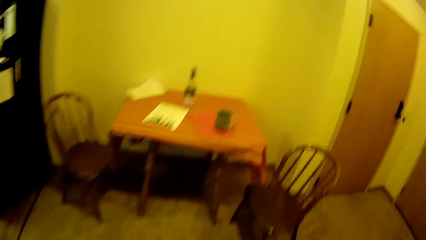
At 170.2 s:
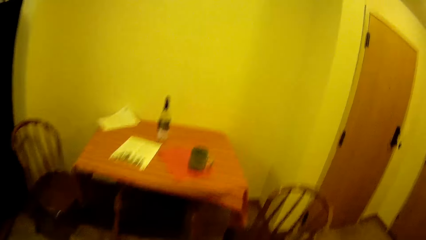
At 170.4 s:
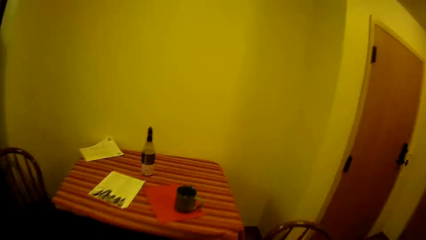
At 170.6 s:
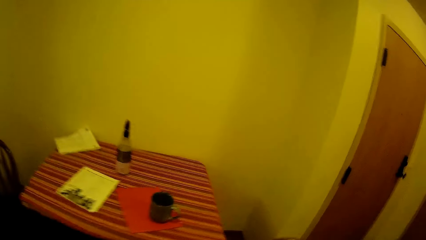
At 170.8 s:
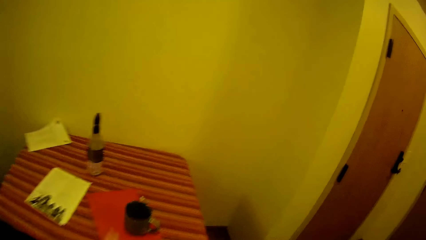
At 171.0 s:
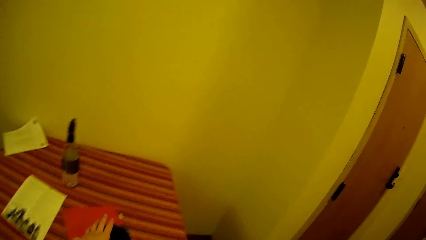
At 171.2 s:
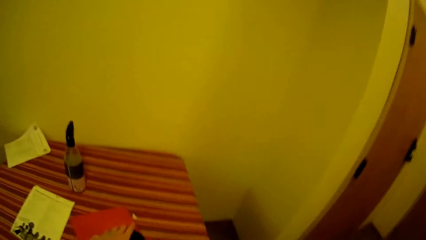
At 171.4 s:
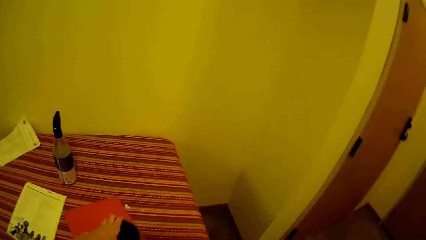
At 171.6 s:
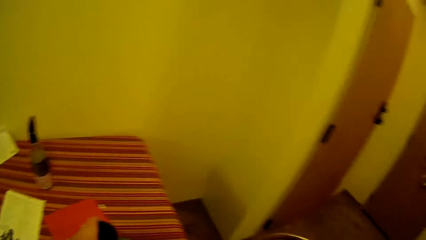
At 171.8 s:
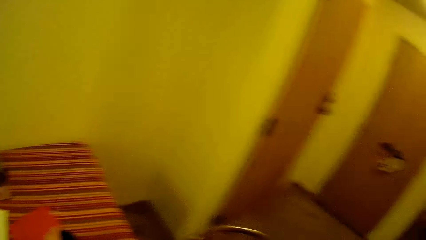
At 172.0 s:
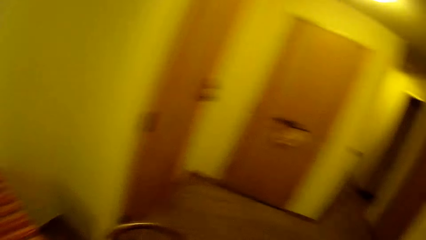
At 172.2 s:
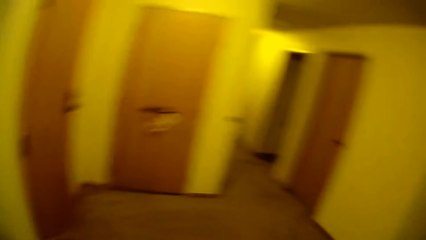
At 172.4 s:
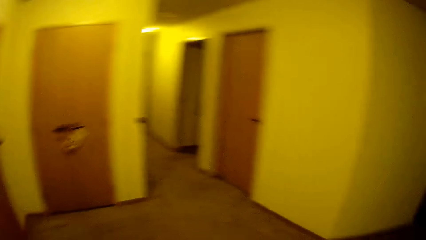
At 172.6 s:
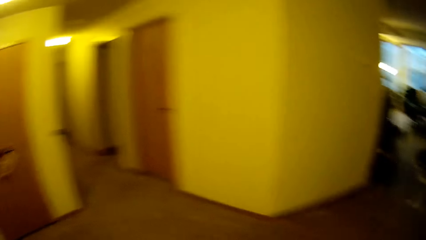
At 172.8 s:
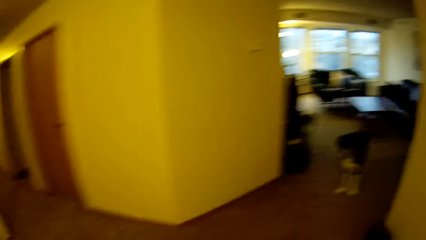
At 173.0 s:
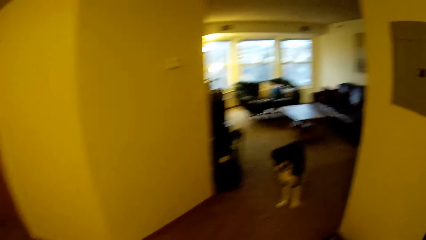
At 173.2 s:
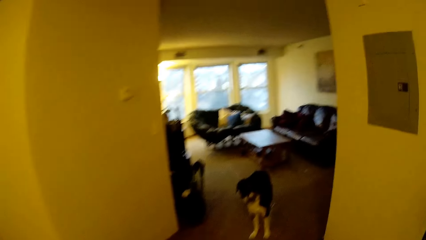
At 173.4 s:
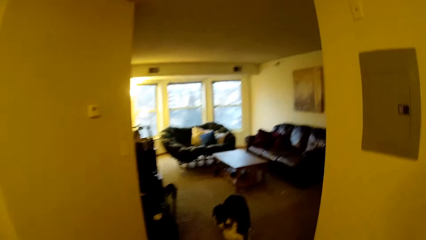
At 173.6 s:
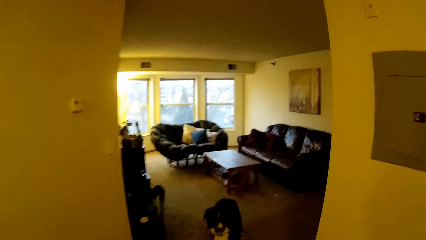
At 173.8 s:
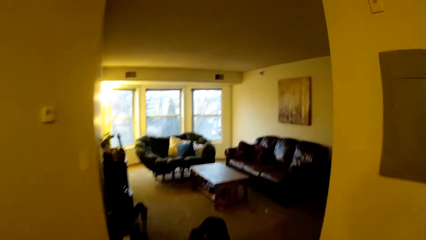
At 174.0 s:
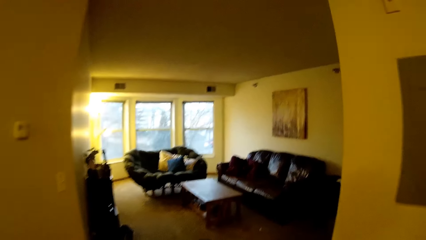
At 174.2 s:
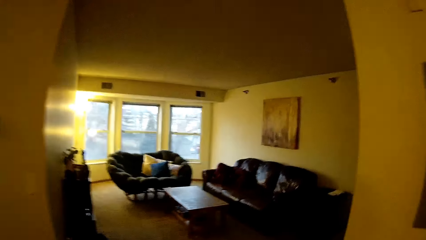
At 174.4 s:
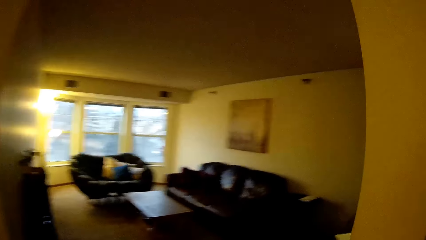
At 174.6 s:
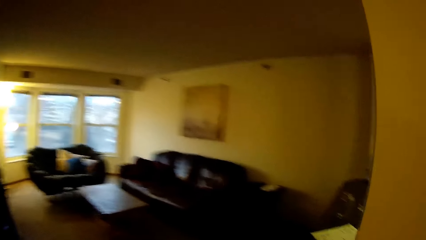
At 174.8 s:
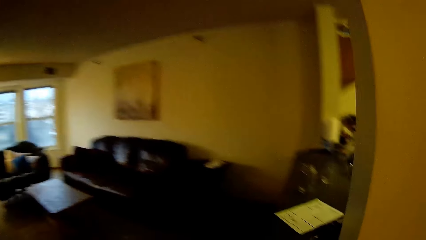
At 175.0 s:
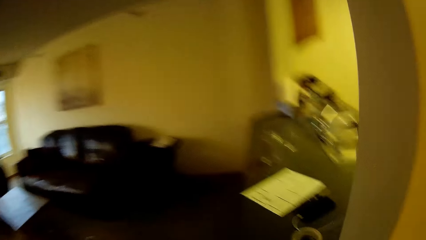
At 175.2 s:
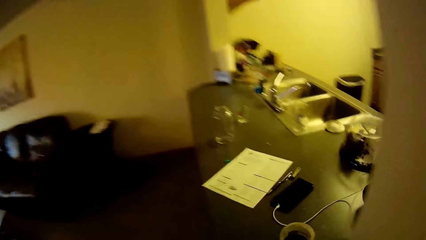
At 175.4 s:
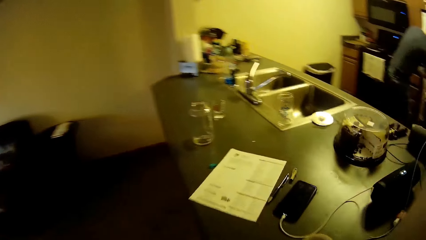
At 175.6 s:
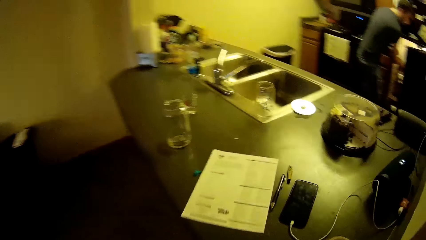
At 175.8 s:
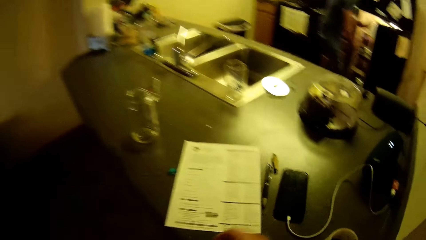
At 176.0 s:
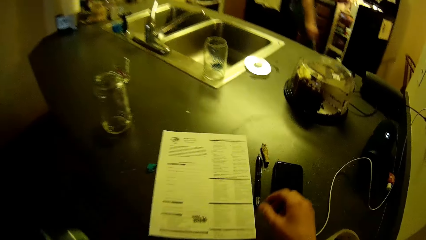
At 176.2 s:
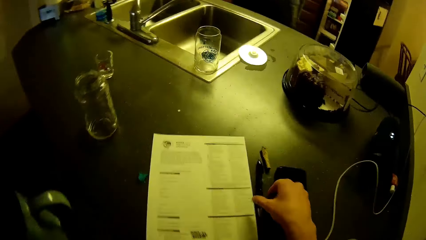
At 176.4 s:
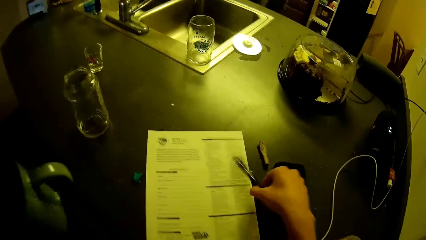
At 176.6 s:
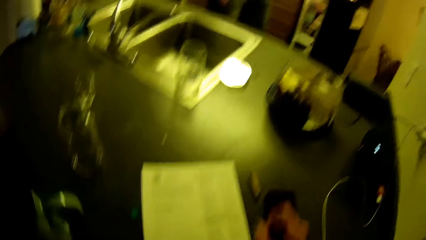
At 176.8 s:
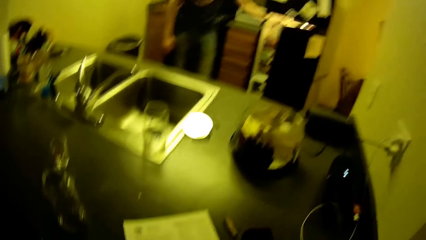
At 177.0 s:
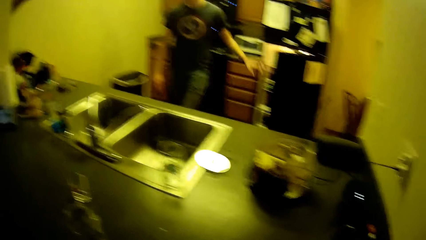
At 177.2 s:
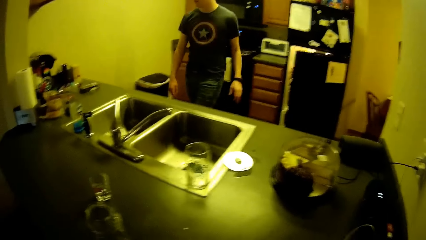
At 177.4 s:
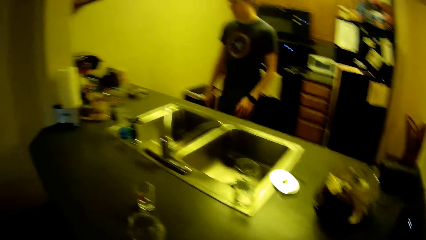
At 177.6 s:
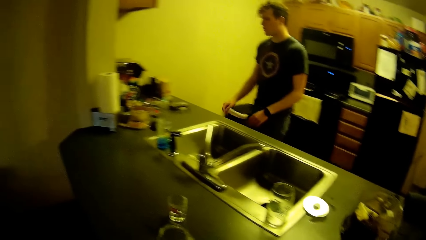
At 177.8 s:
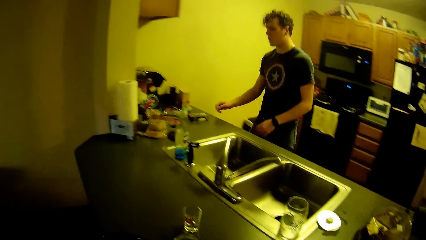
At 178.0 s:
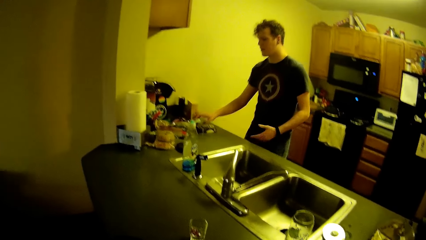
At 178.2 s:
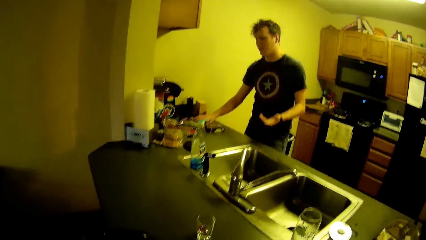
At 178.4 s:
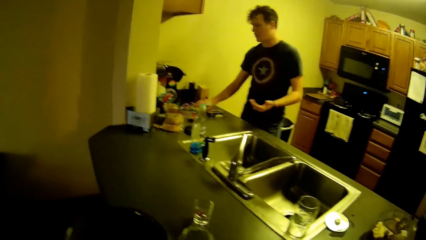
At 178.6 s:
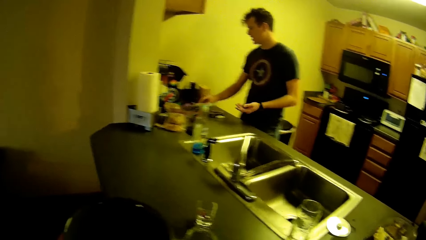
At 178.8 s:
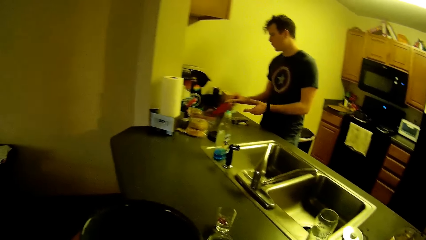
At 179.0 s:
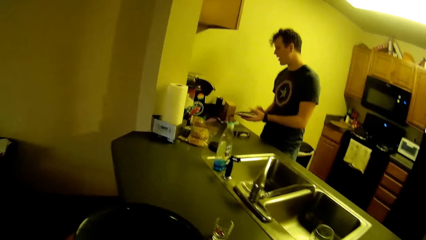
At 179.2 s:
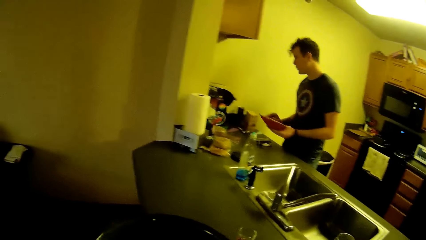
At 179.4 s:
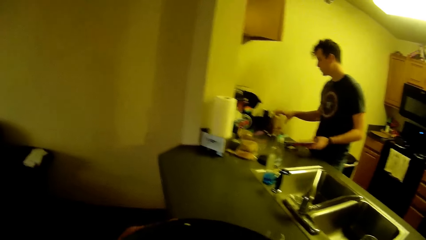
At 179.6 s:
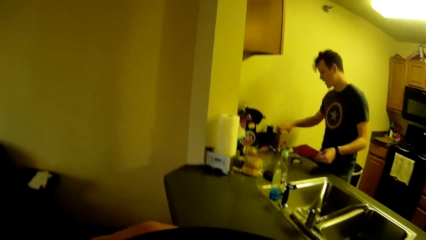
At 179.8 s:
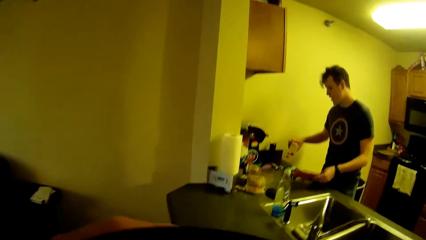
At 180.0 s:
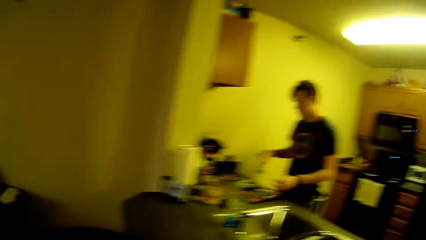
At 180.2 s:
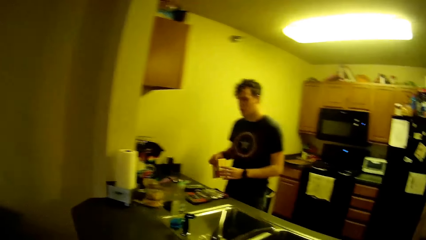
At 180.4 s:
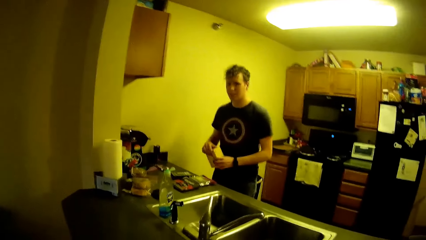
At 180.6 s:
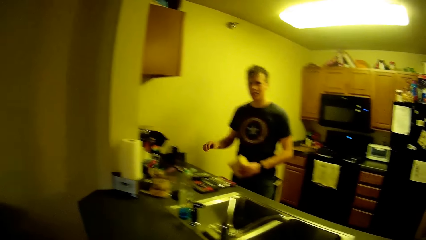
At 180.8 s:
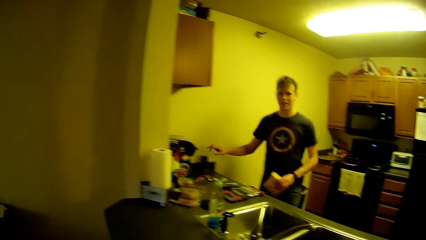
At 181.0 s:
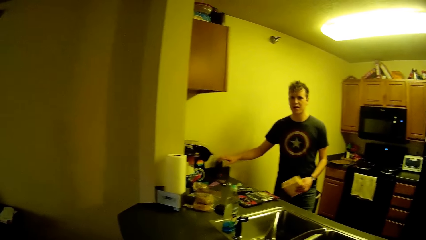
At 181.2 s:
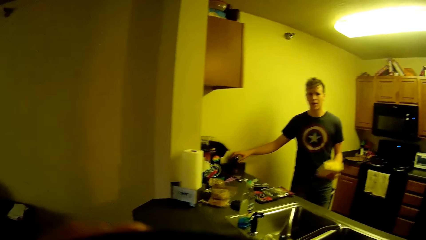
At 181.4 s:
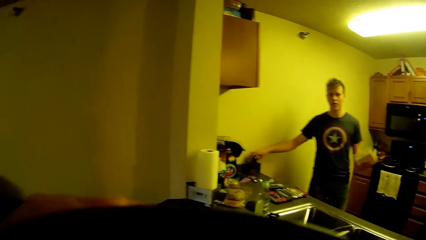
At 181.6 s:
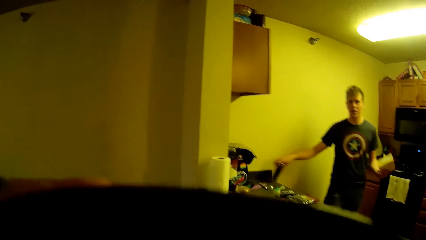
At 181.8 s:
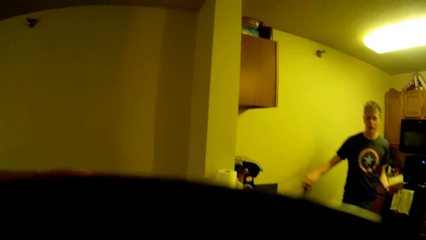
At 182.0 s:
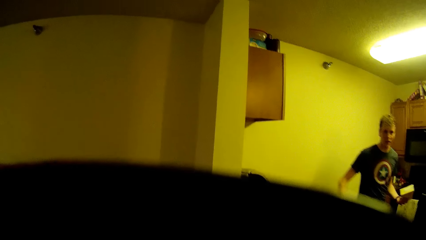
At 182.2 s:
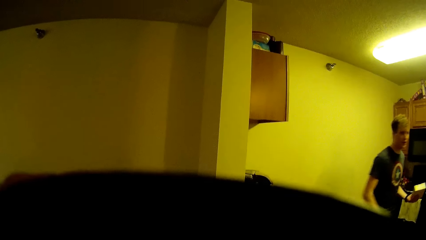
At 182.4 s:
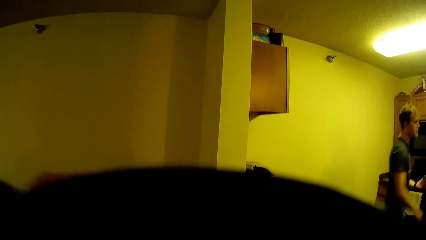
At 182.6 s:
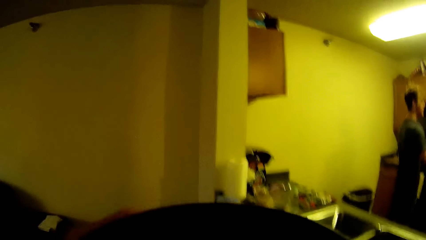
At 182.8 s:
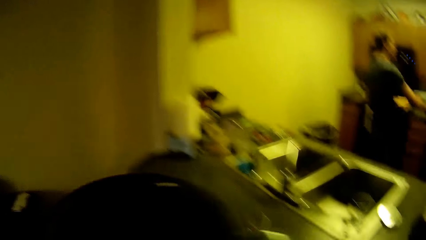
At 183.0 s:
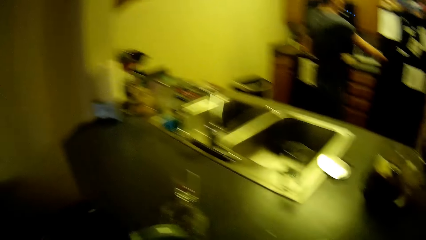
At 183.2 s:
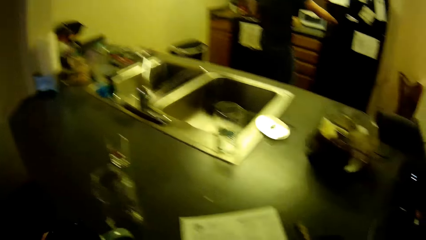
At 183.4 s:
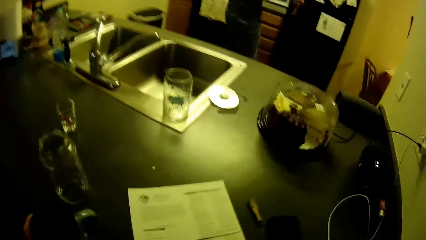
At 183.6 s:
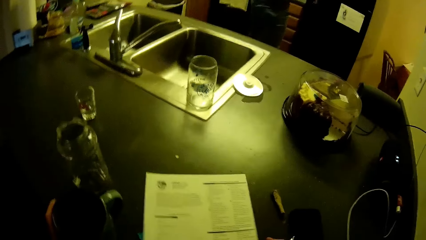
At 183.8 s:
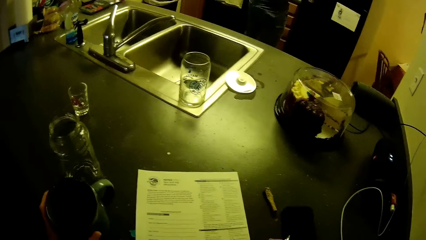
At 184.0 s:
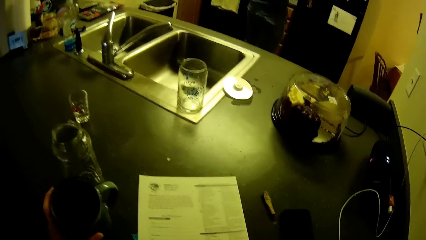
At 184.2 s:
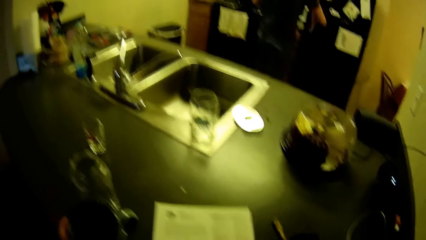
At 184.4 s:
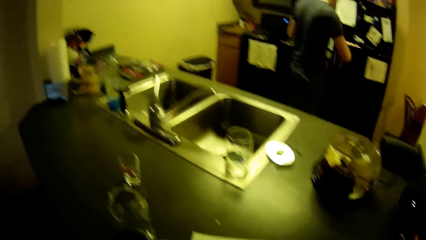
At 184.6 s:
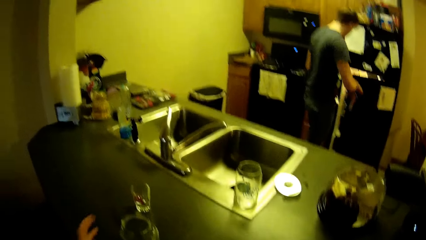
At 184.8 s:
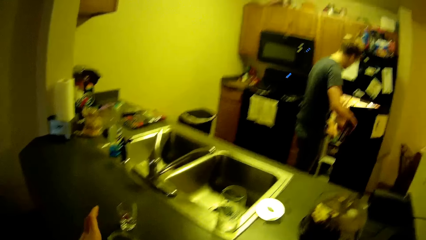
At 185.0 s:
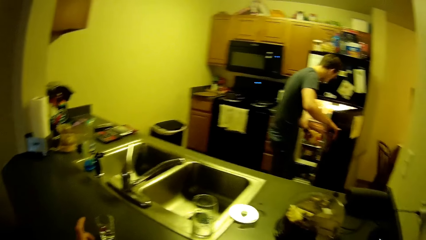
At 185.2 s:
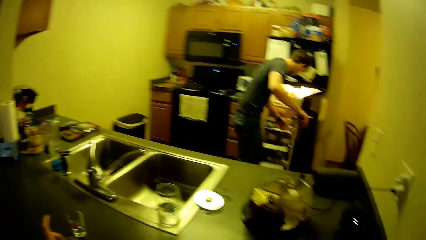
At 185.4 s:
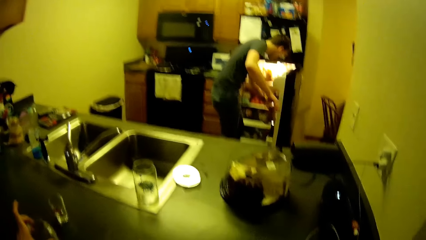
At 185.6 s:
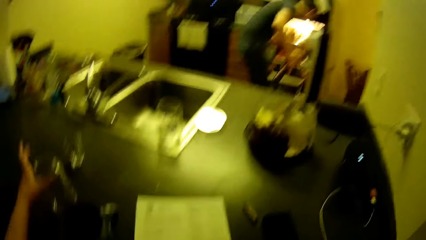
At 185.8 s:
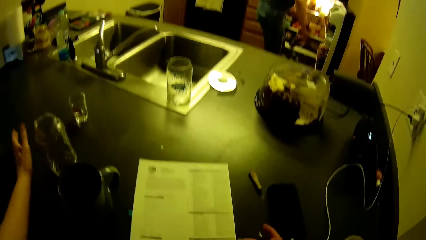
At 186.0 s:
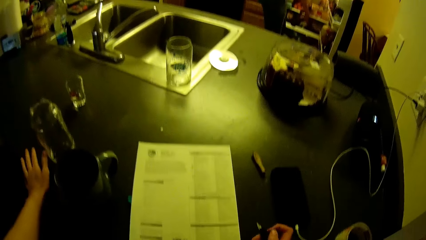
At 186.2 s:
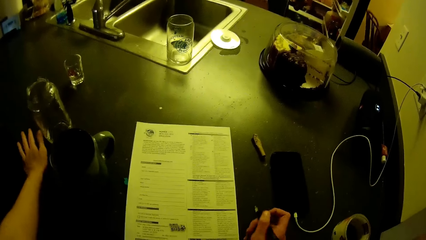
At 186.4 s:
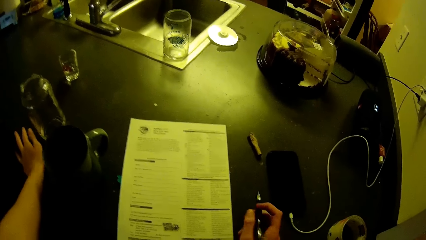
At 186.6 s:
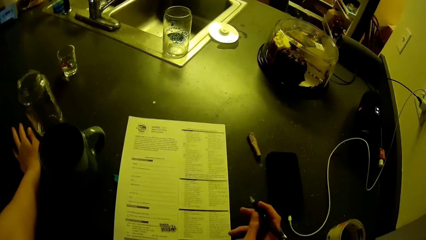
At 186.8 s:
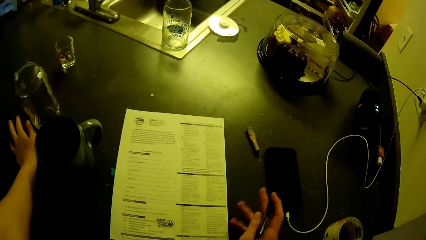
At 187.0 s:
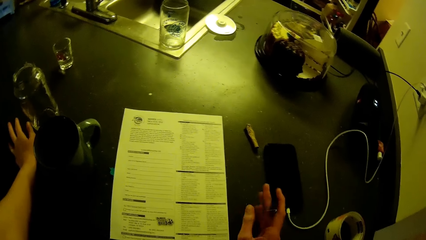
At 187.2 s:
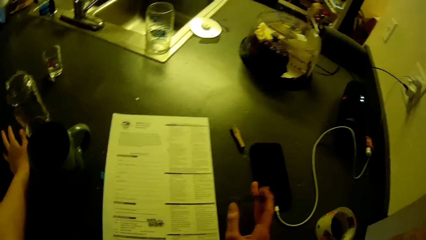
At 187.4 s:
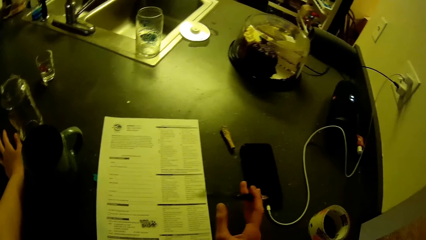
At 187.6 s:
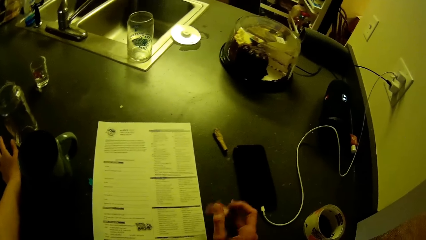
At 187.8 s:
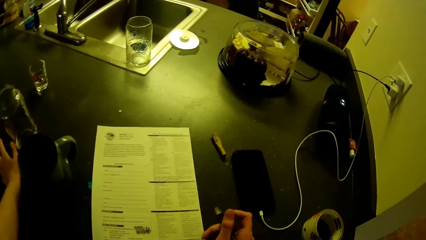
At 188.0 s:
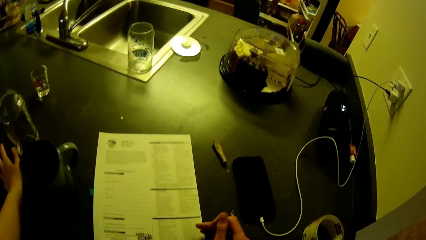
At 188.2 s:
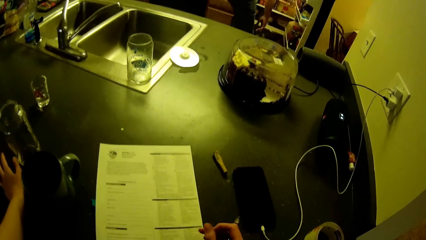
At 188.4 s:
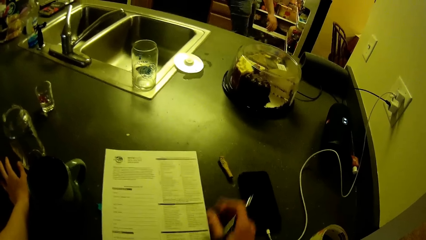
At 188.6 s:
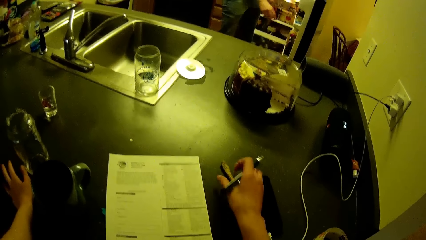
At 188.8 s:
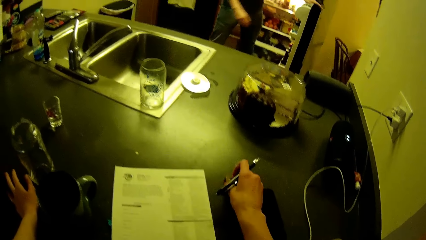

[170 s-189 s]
The camera wearer picks up a cup from the table. She walks around the room. A man stands in the room. The camera wearer picks up a pen from the counter top. The man walks around the room. The camera wearer drinks from the cup. The man picks up a flat board from the kitchen slab. He picks up a cereal box from the counter top. He drops the flat board from the kitchen slab. He carries a flask from the kitchen slab. He picks up something from the counter top. He walks around the room. The camera wearer drops the cup on the table. The man opens the fridge door. He places the items in his hands into the refrigerator. The camera wearer flips the pen. She looks at a sheet of paper. She shakes the pen with her hand.
